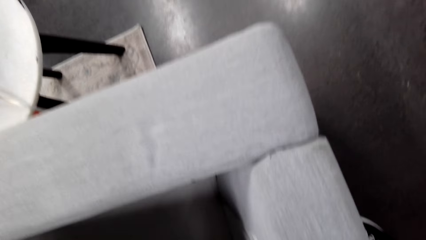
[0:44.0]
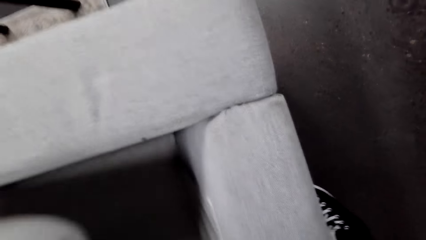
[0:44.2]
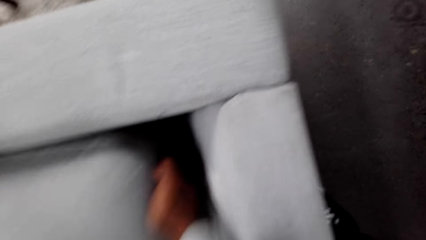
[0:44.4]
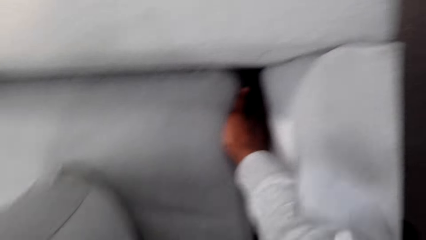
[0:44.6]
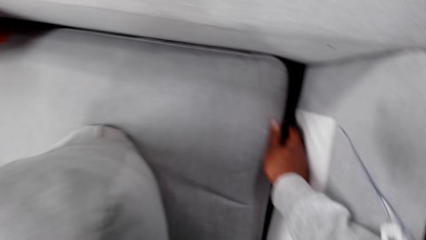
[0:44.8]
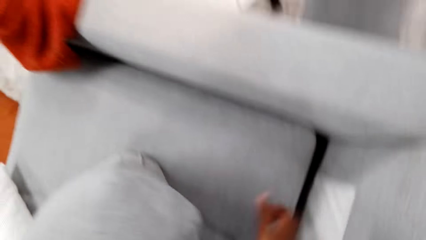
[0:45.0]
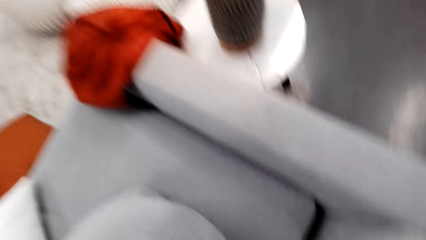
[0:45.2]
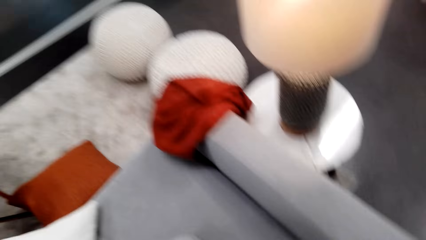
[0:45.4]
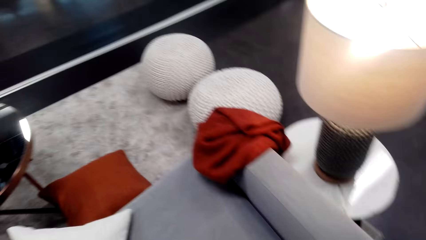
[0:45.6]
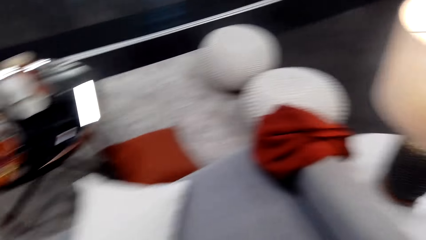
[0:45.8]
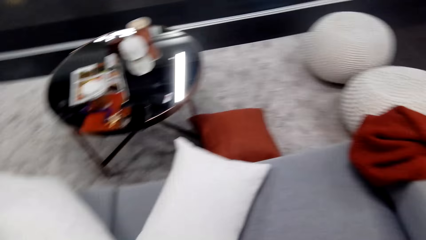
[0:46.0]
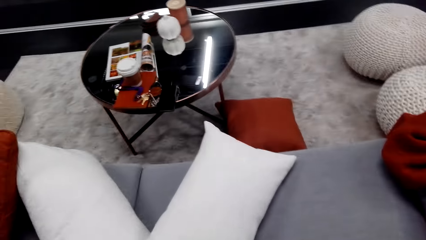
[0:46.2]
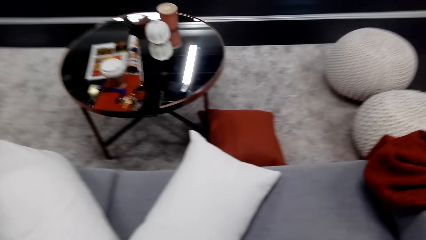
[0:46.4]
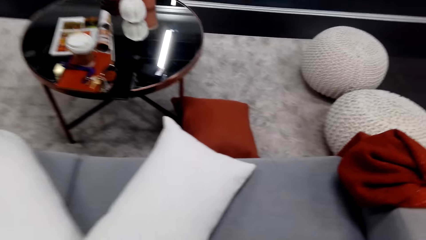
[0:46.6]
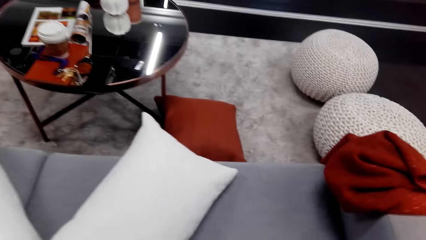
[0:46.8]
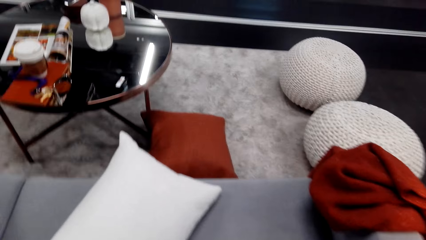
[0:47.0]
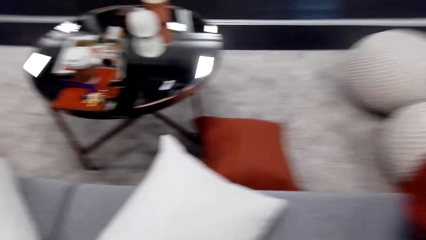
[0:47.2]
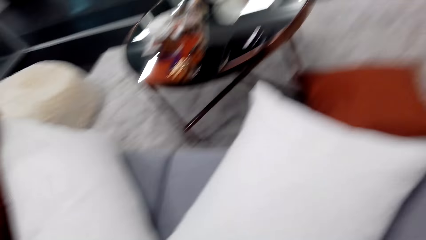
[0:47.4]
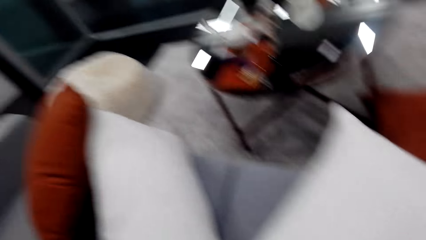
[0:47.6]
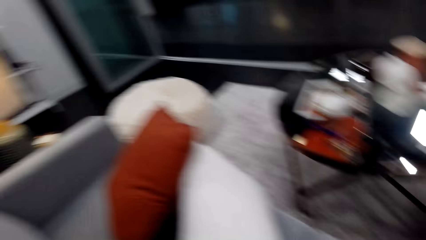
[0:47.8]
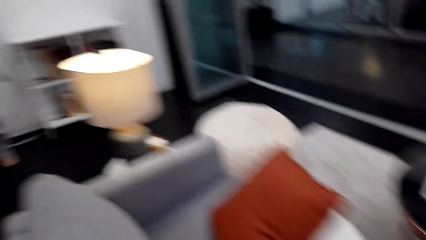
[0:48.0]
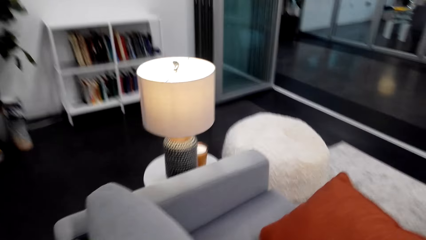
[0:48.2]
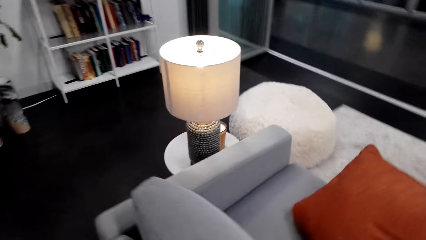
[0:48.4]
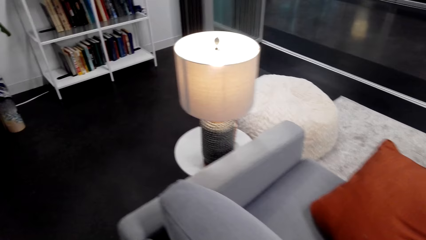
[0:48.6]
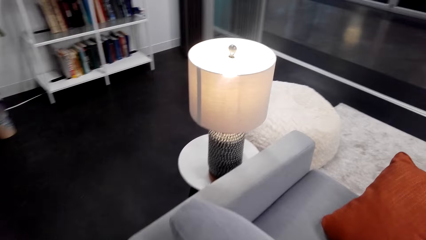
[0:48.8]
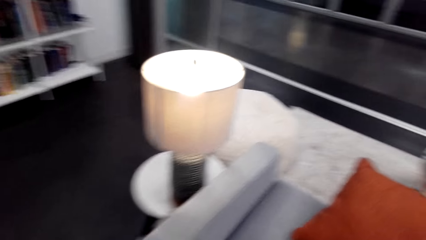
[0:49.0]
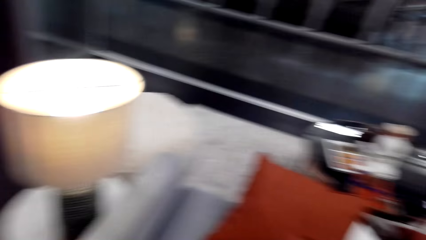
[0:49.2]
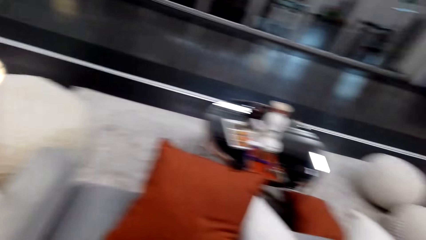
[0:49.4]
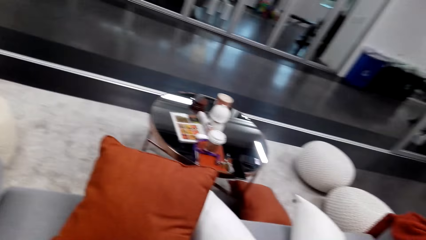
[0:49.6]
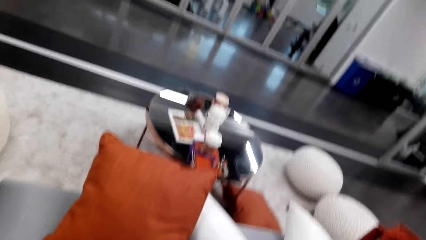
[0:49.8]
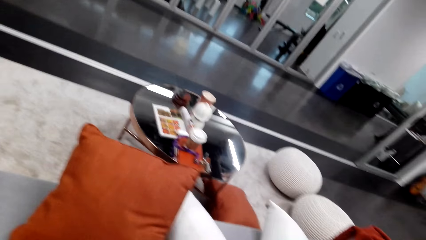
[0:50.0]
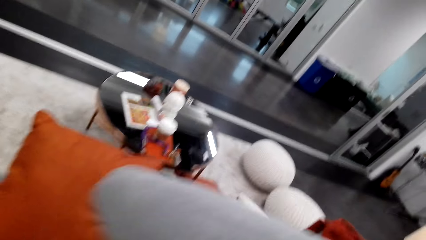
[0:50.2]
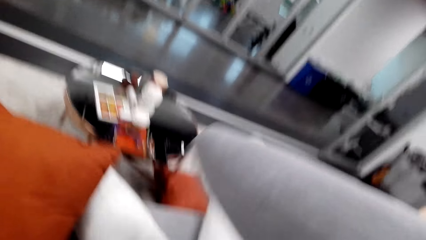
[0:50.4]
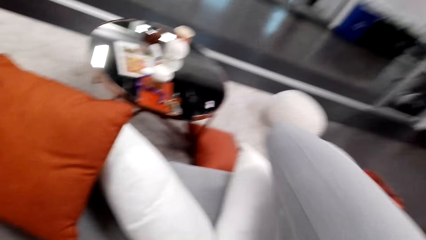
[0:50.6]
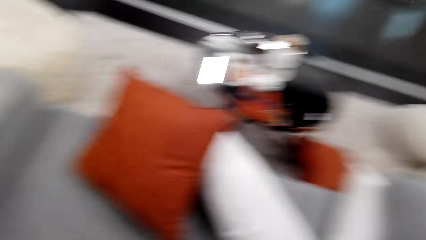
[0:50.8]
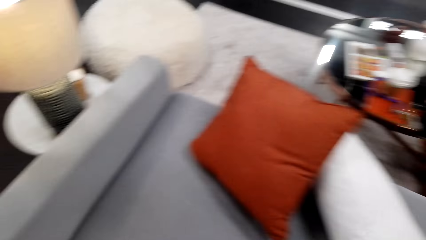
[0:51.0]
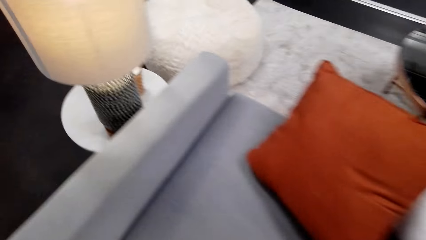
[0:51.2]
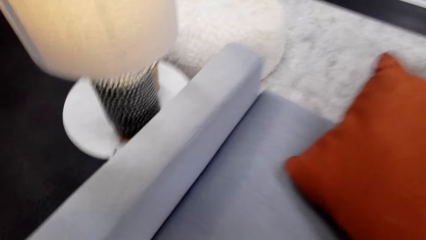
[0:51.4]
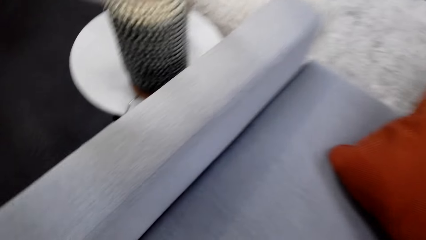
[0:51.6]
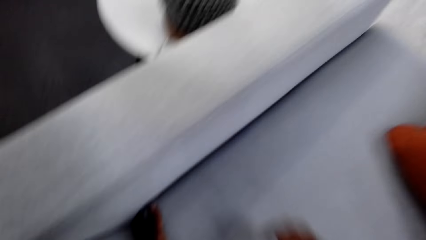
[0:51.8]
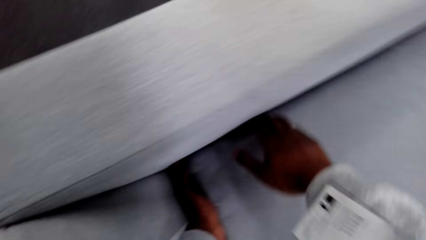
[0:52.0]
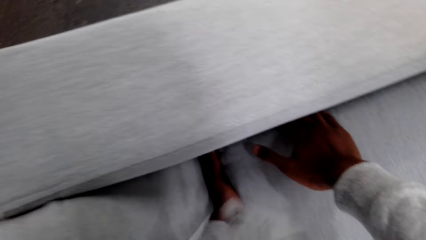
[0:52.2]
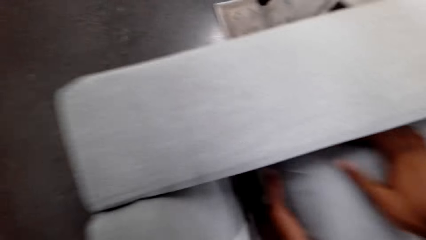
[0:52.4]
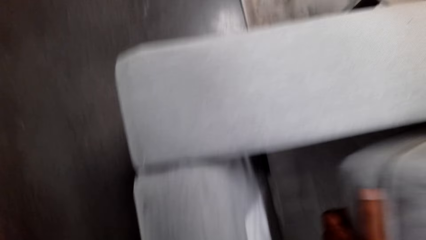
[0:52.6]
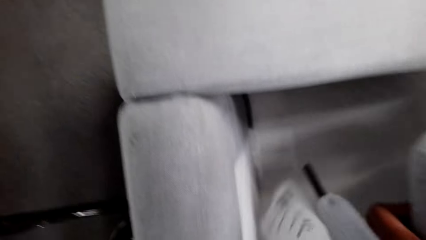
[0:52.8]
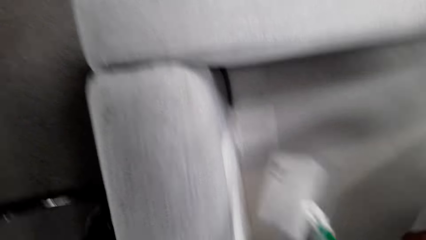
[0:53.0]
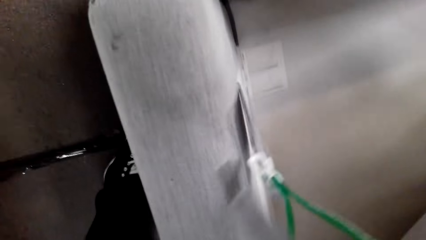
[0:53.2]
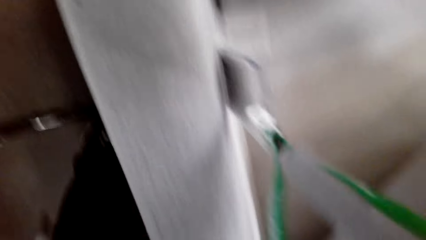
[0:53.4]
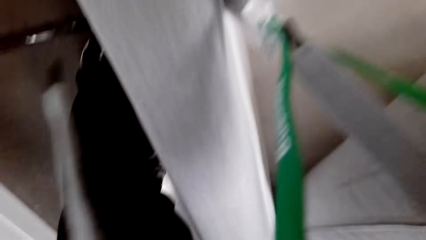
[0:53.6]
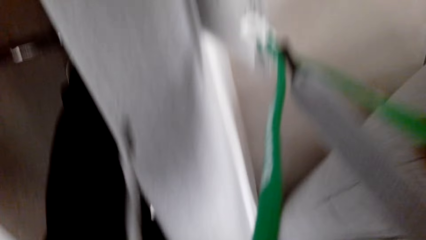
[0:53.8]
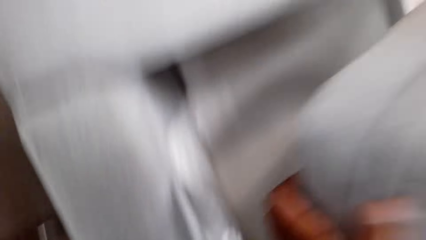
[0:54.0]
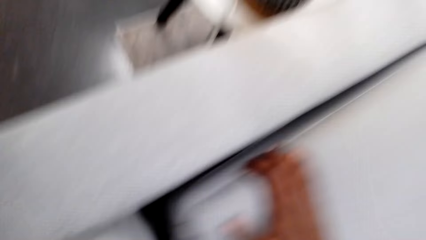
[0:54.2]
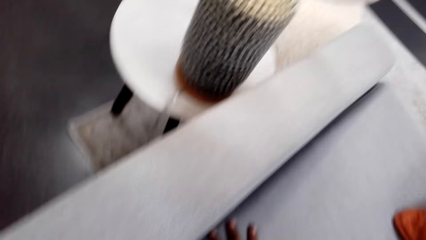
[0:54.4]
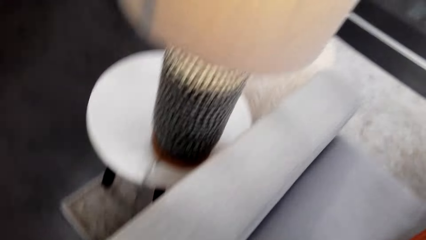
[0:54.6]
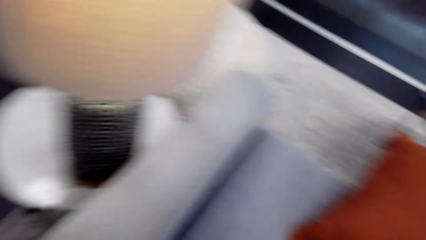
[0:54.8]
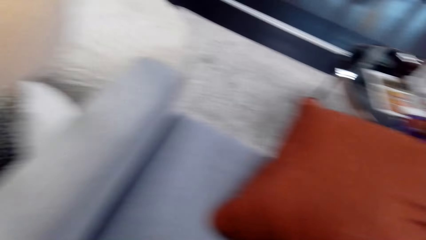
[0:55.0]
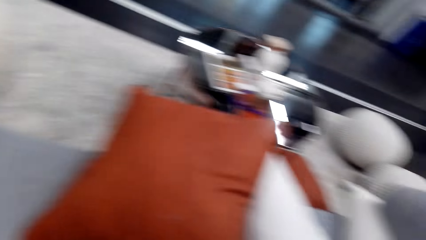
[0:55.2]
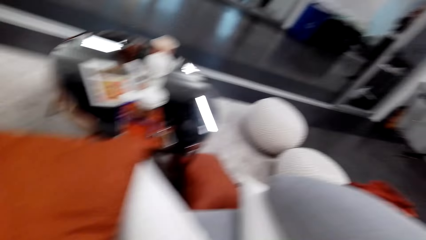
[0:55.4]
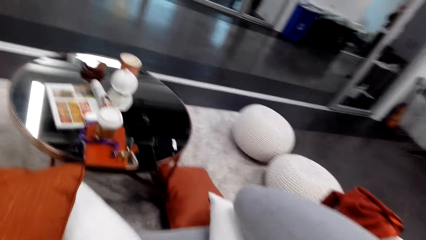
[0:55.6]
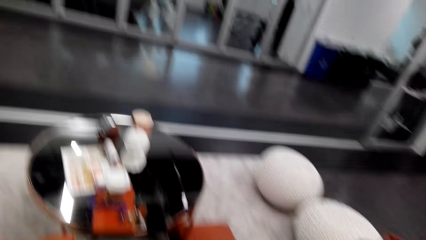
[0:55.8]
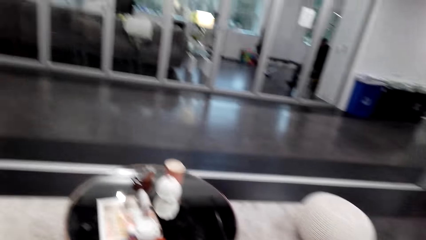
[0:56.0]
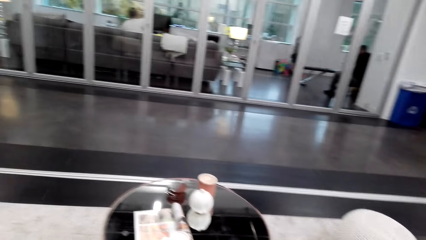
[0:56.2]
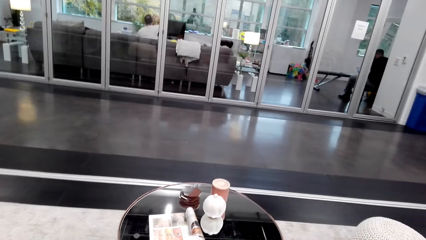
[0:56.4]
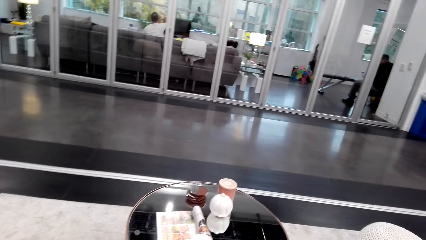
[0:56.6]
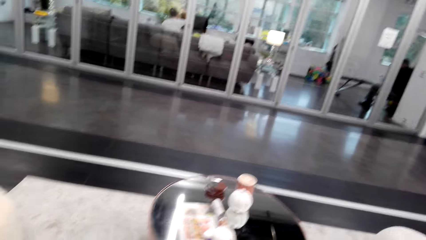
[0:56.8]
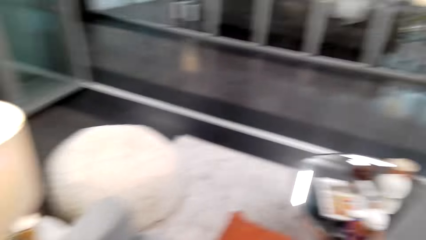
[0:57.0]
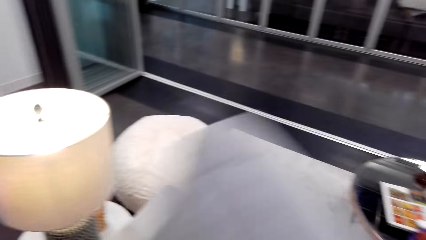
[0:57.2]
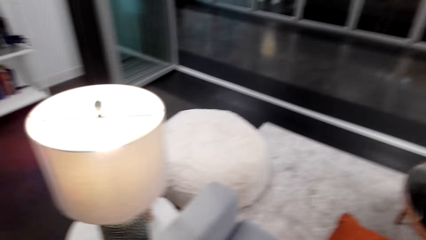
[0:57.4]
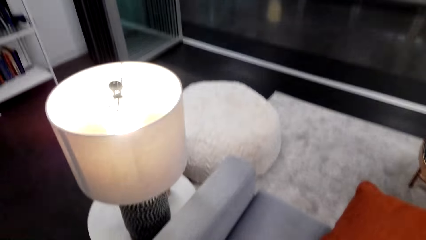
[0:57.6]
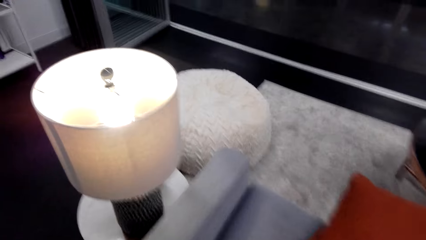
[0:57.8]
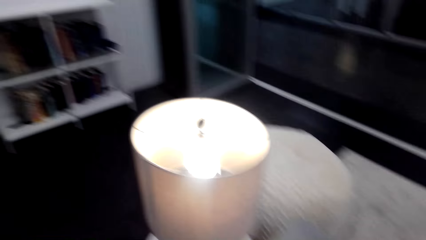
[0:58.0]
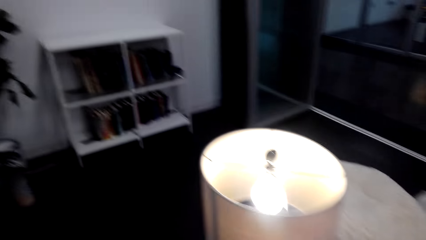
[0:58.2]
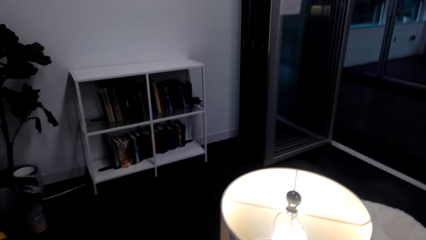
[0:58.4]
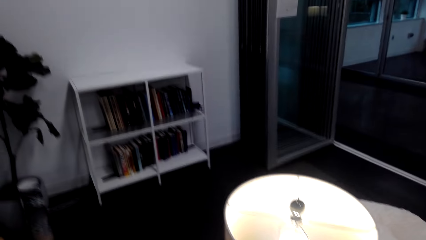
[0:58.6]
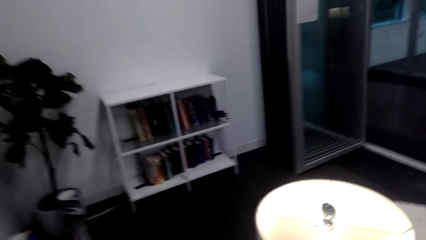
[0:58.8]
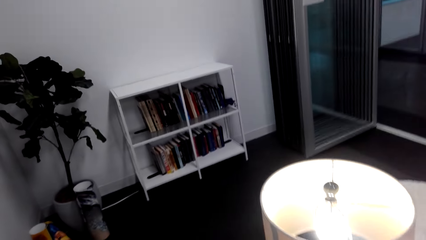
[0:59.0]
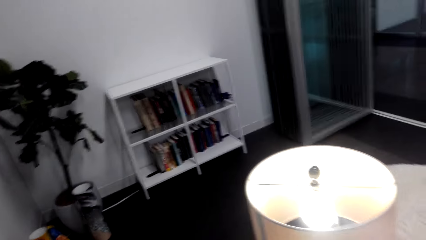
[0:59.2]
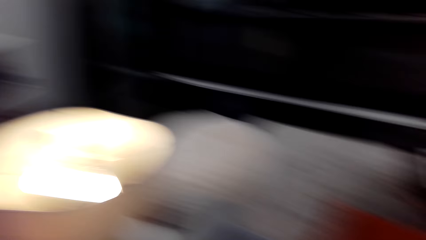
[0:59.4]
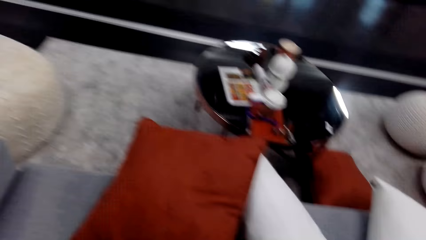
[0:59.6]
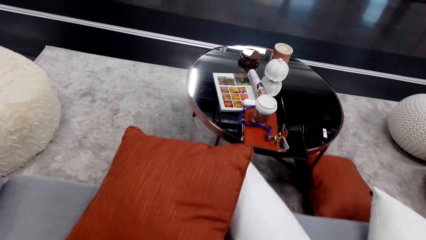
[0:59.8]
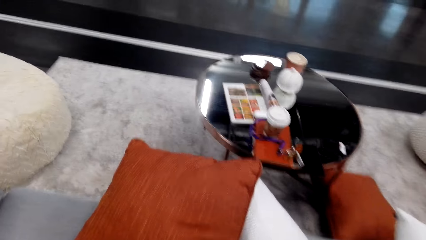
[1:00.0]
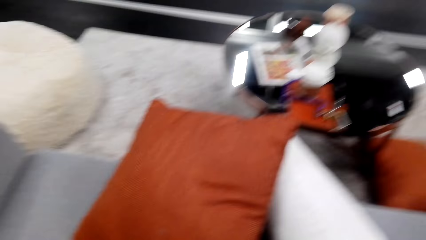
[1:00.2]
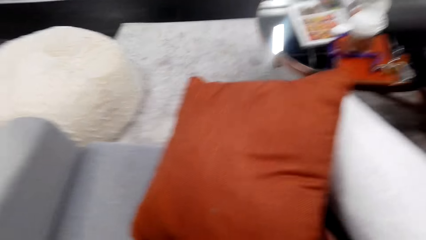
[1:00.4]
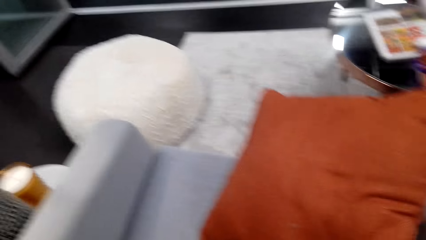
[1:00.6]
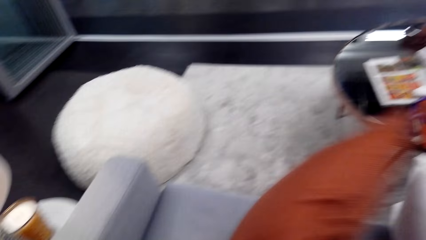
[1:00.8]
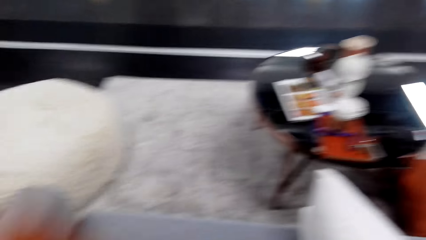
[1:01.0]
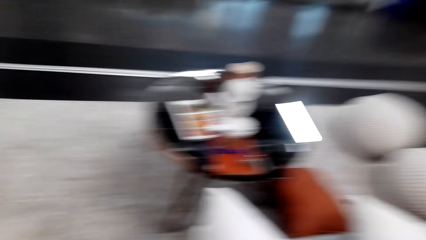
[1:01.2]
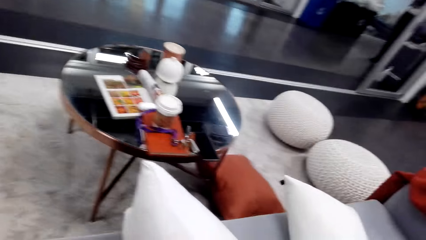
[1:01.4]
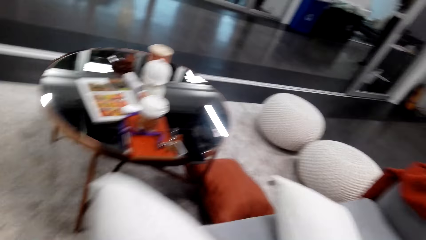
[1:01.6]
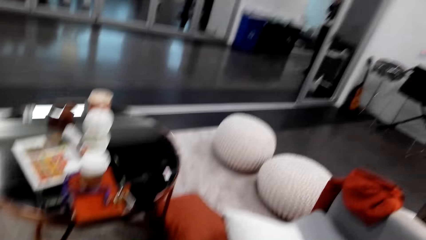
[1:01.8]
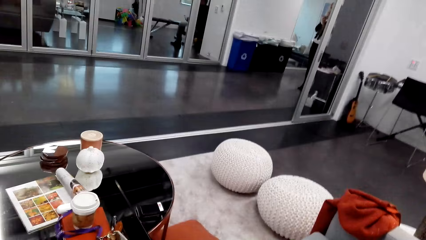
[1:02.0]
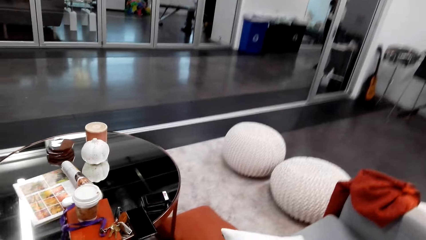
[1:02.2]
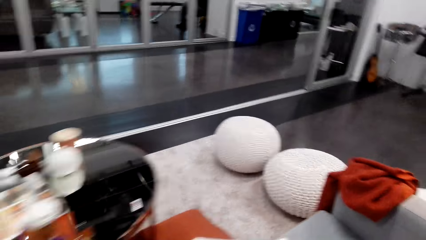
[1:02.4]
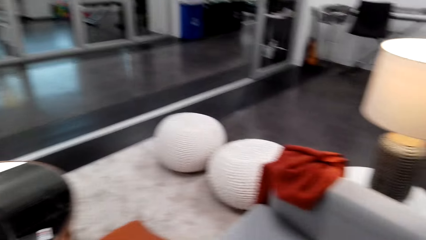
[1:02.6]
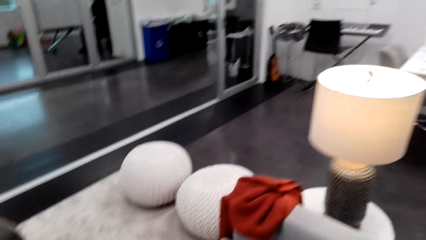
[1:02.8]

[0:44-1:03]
The camera wearer looks around the office. They search on a seat. They move the pillows. They check in the chair. They put a cushion on the seat. They look around the office. They move the pillows. They look around.
